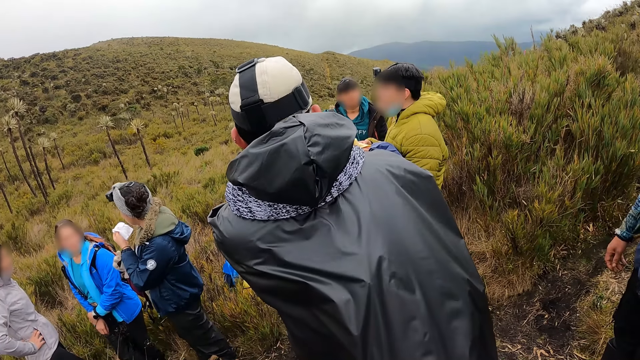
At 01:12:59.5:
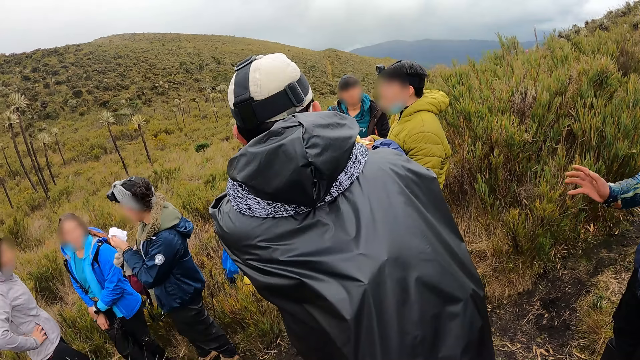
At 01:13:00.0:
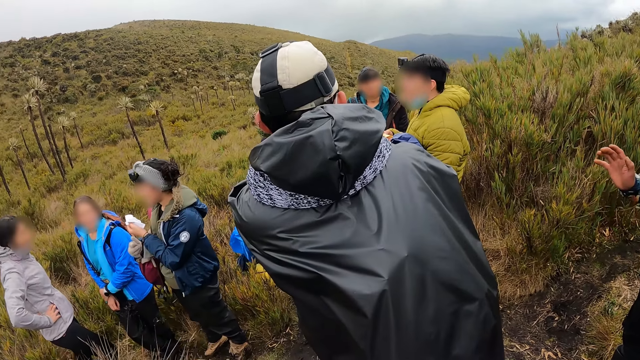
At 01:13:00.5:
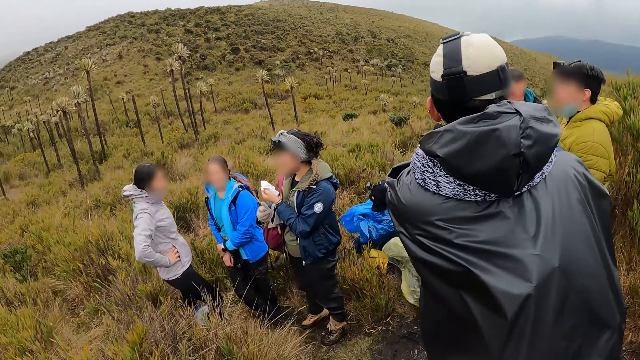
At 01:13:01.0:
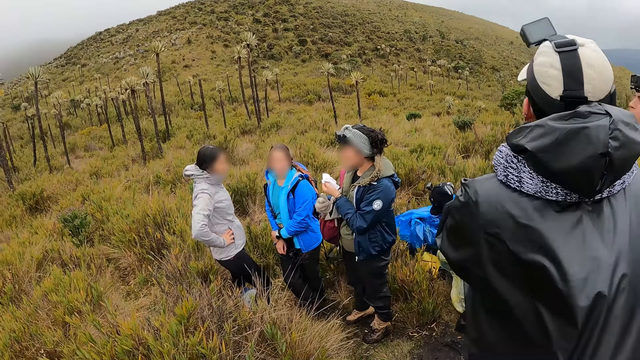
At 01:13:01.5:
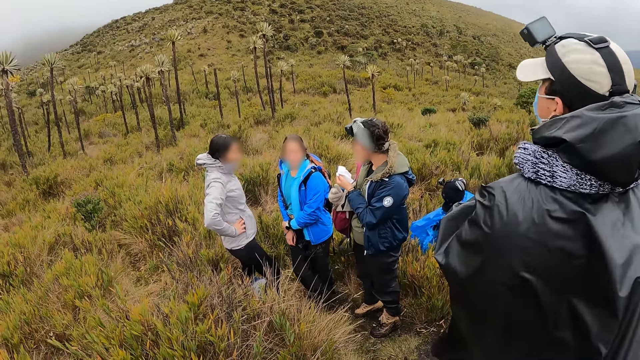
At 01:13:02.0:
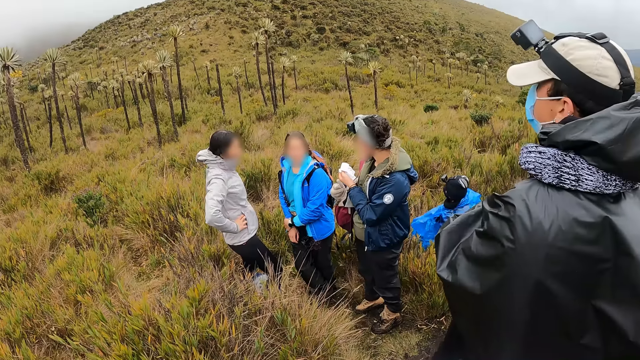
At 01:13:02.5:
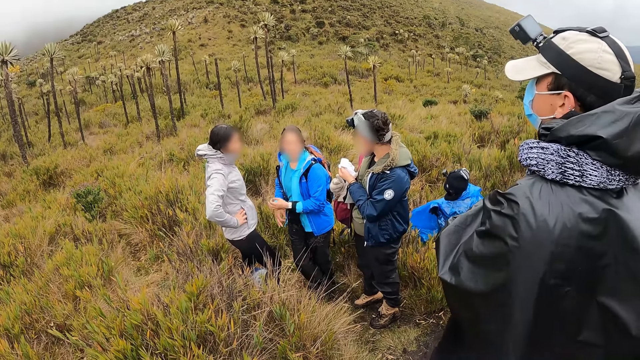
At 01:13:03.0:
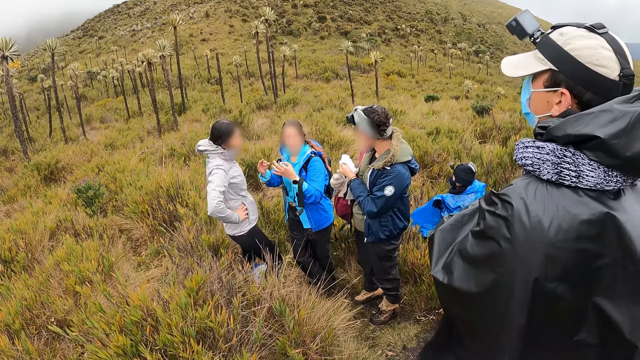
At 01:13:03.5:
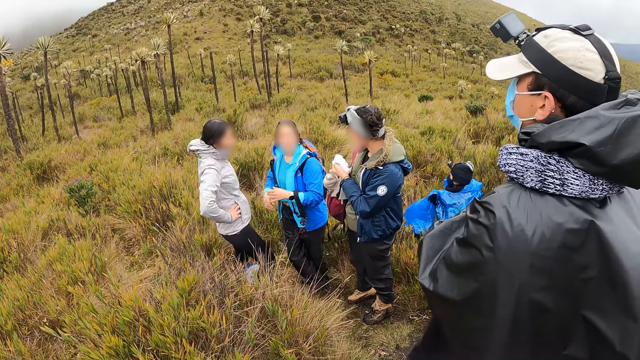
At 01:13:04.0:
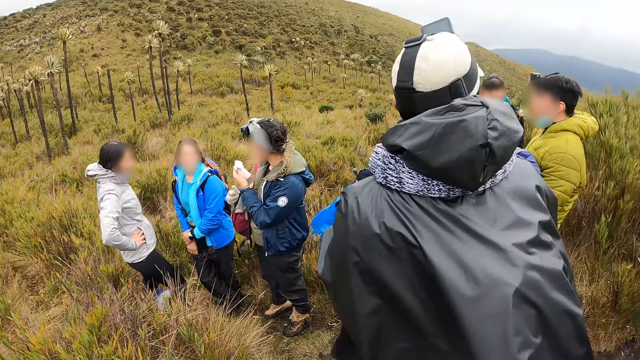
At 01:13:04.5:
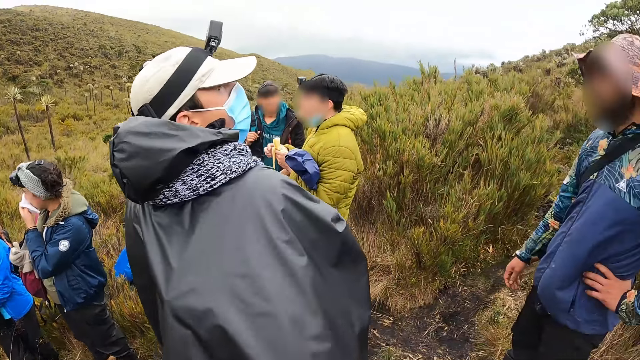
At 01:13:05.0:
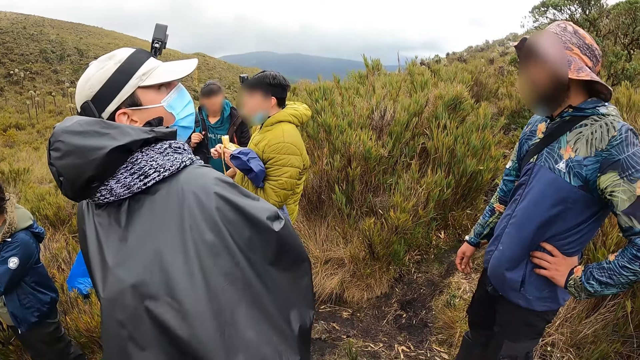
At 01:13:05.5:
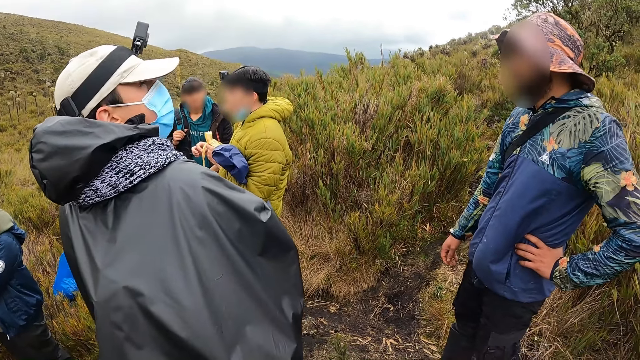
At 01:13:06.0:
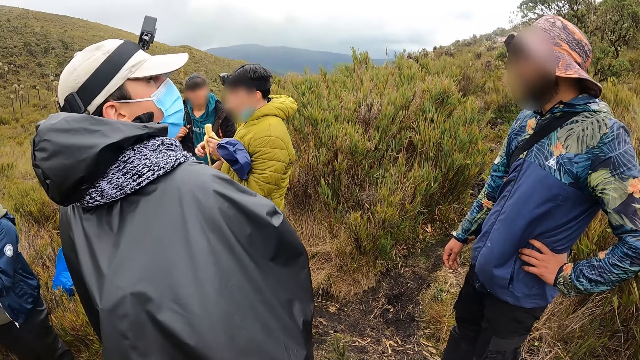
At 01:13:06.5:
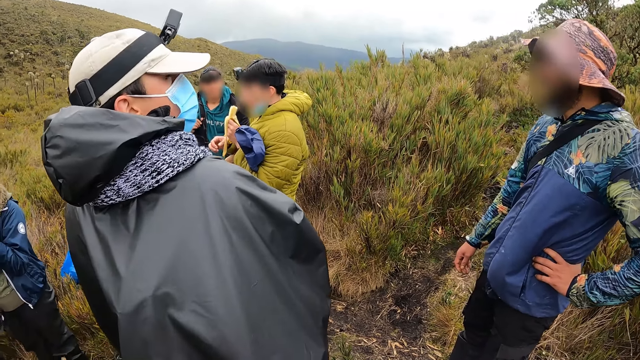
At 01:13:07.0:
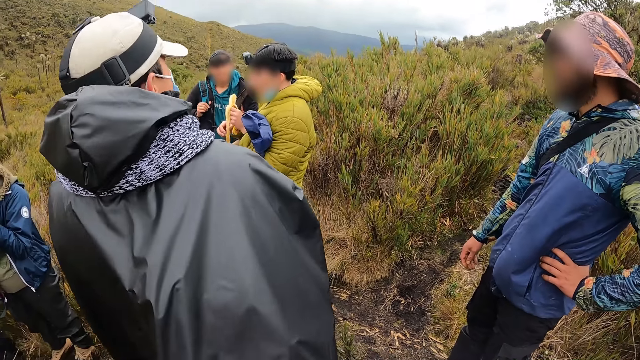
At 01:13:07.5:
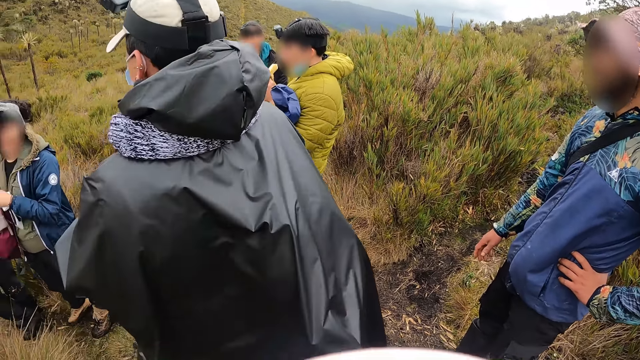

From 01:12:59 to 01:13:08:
A woman interacts with another woman and a third woman. A man interacts with another man. A third man eats the snack in his left hand.

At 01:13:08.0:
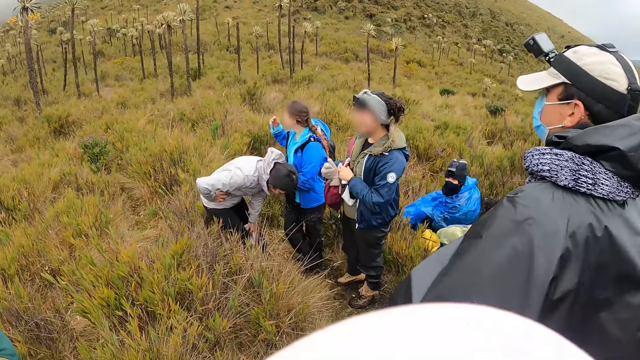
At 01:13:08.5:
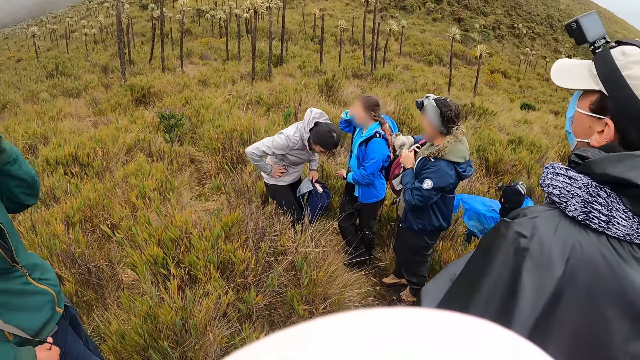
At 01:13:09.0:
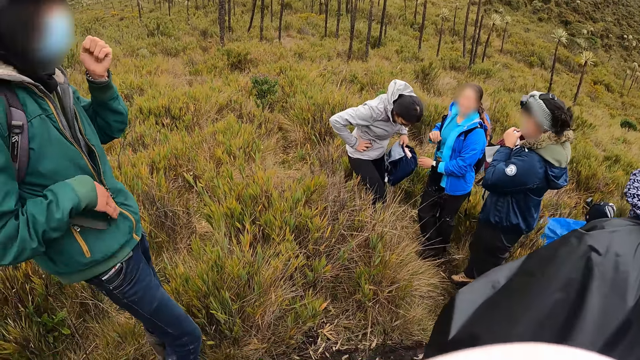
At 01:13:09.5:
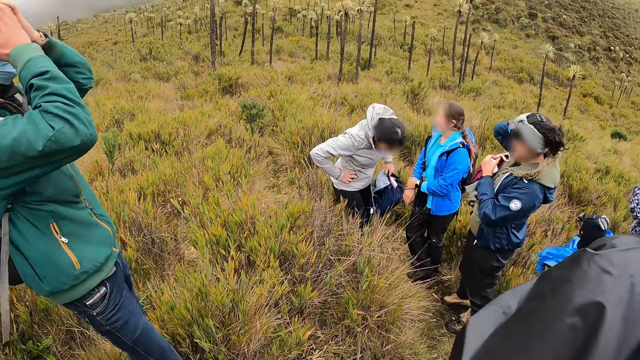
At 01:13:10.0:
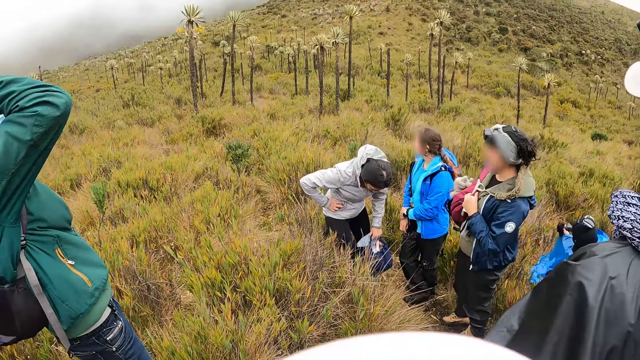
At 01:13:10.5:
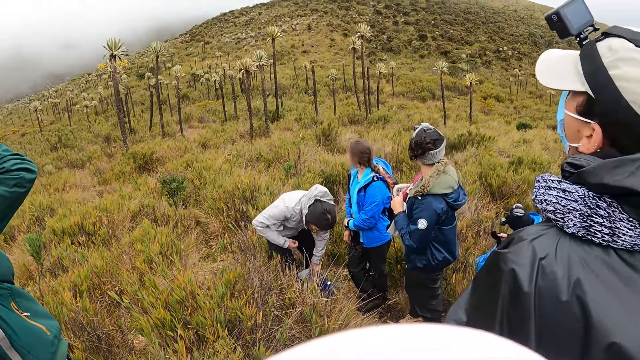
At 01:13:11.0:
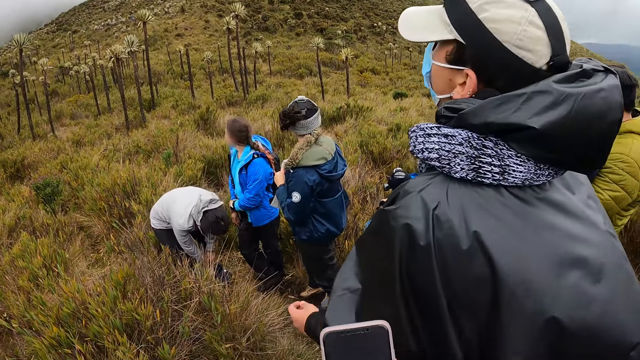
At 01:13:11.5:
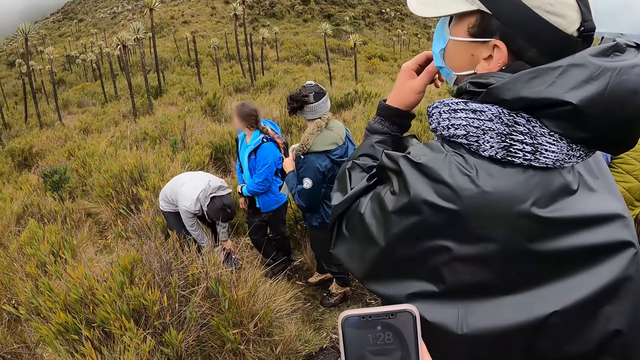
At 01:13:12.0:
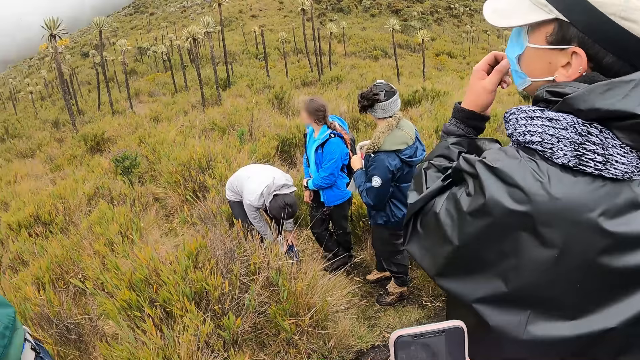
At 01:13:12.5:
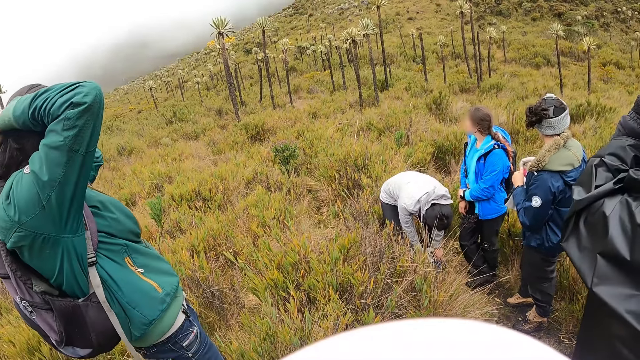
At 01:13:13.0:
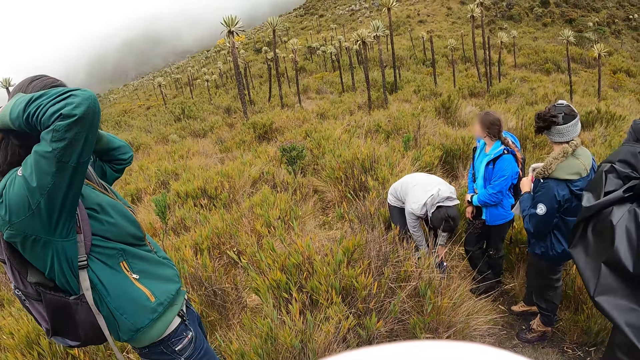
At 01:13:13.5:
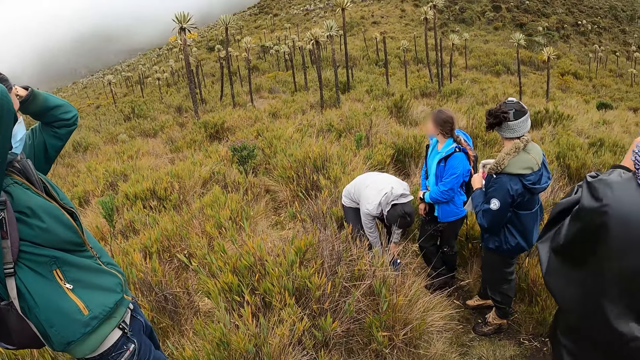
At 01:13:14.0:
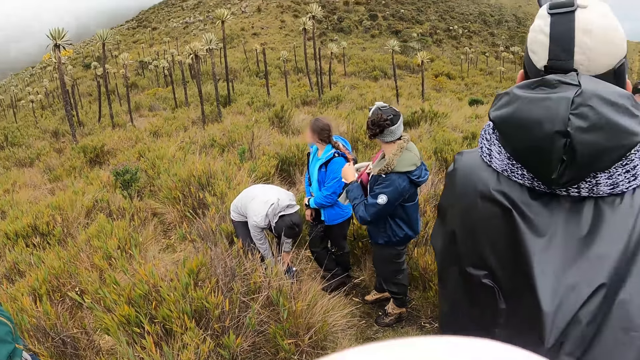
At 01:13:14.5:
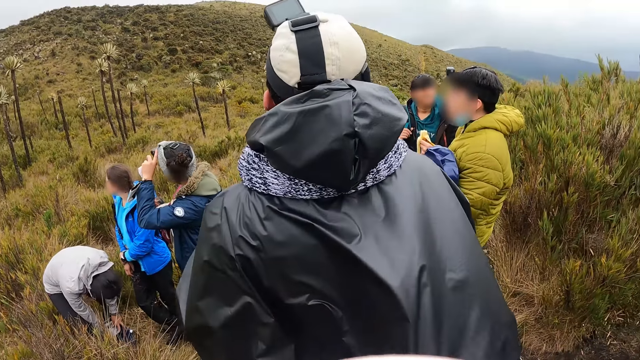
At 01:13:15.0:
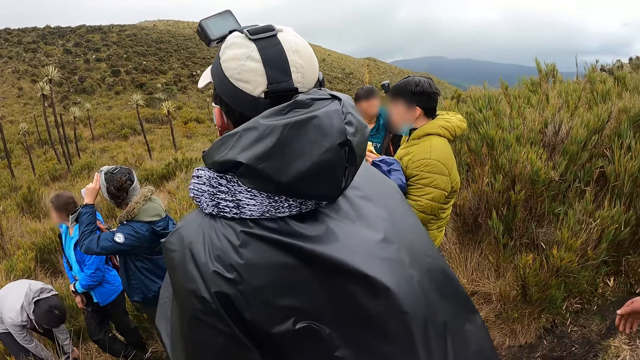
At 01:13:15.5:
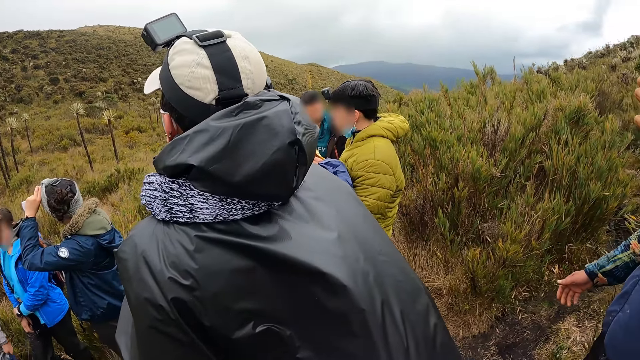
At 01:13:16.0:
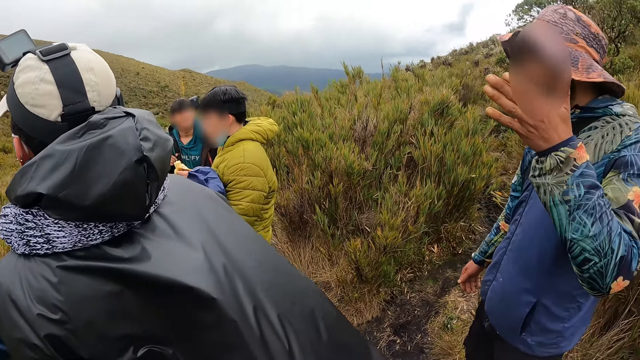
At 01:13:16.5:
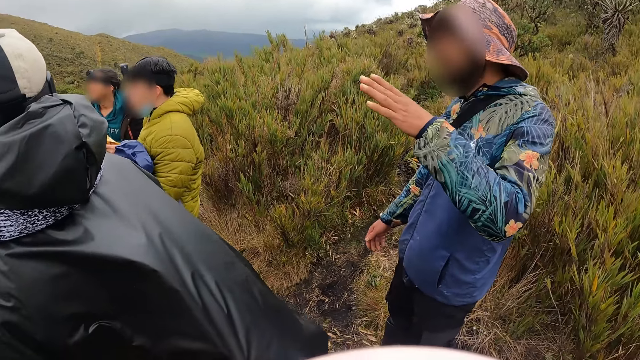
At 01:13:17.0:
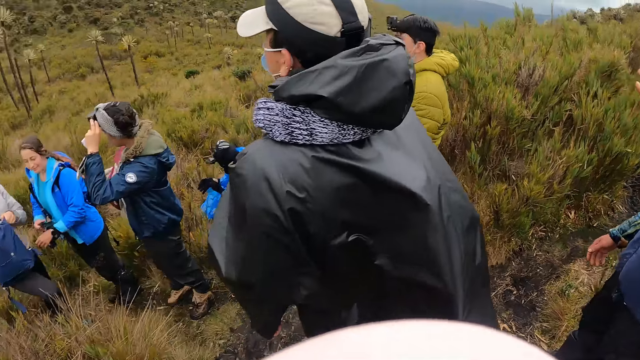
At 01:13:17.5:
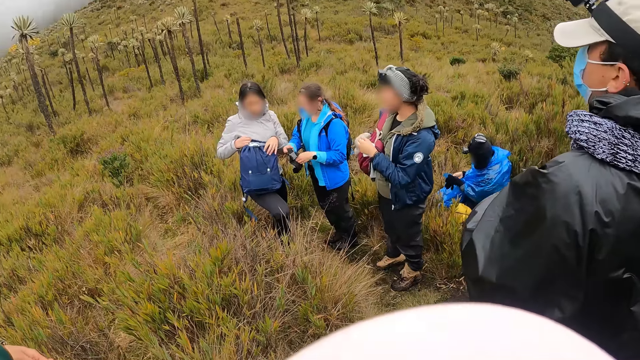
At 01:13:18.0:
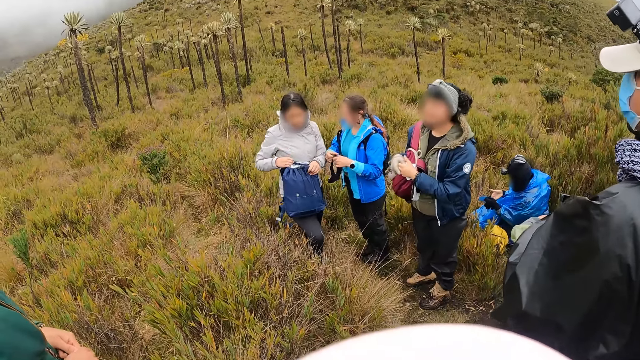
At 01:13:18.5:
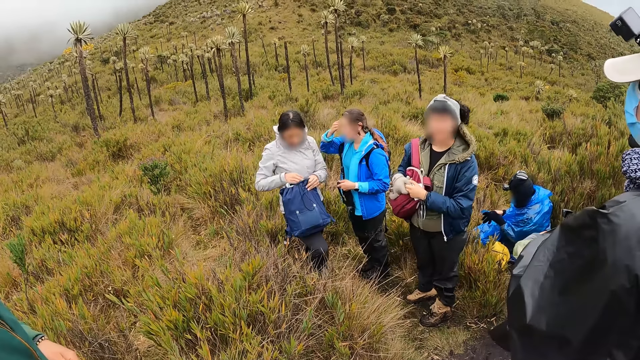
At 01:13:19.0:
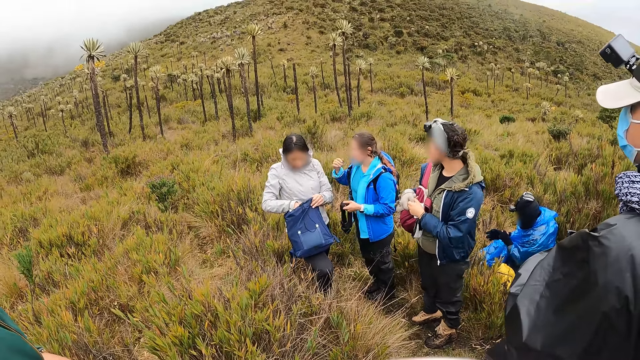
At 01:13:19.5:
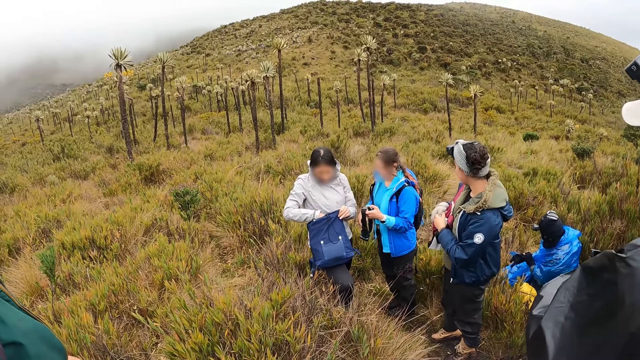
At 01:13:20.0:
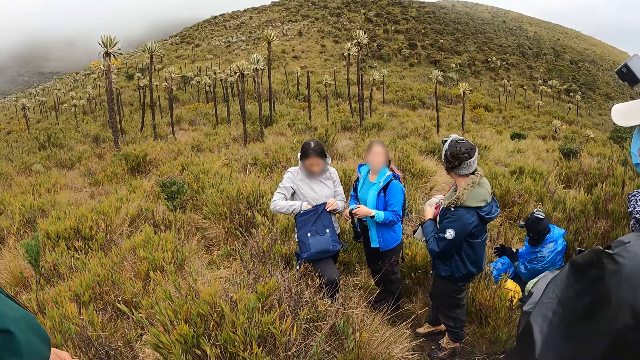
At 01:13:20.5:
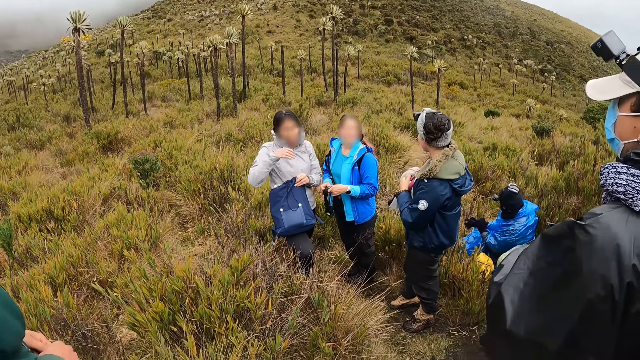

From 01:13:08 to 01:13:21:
A woman picks up a bag from the ground with her left hand. Another woman holds her hair with her left hand. The second woman adjusts her bag with her hands. A man touches his head with his hands. The first woman drops the bag on the ground with her left hand. The first woman searches her bag with her hands. Another man touches his face with his left hand. The camera wearer operates a phone. They look around. A third woman touches her head with her left hand. A third man interacts with the second man. The second woman holds a head camera with her hands. A fourth man holds a glove with his hands. The first woman holds her bag on her lap with her hands. The second woman touches her head with her right hand.
